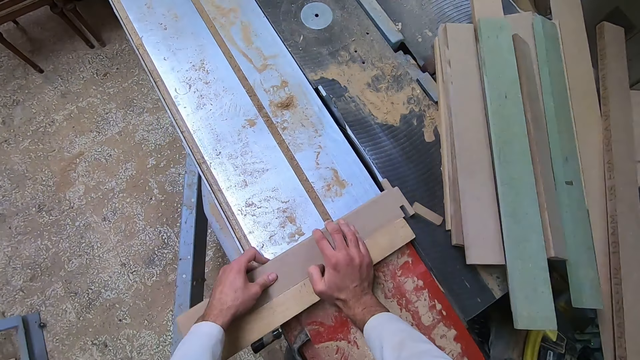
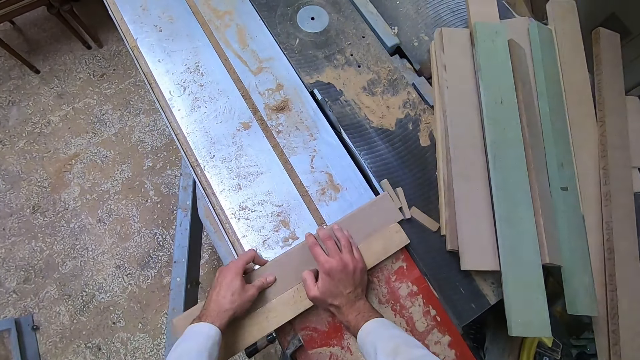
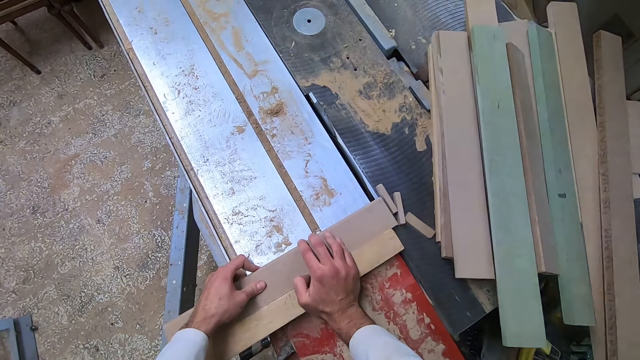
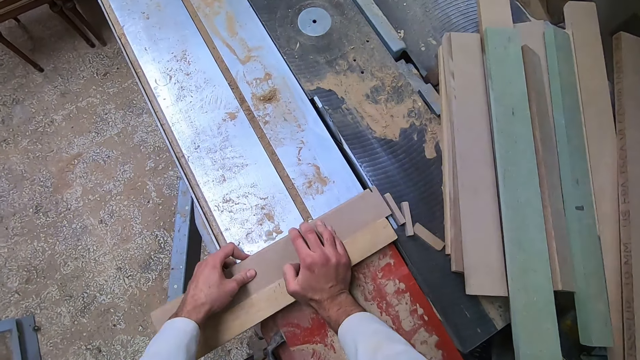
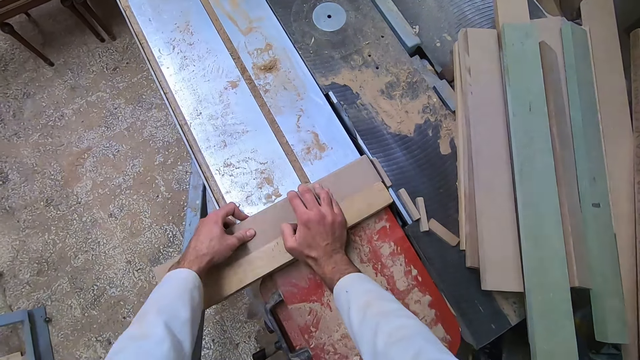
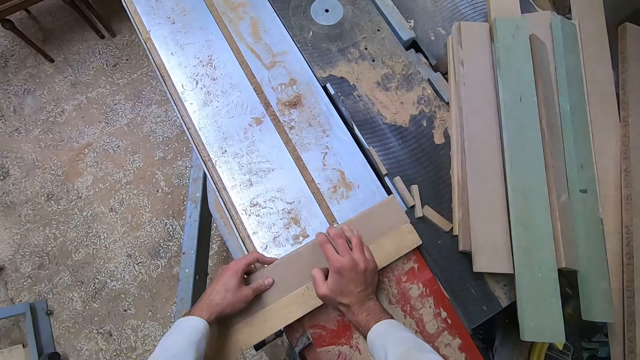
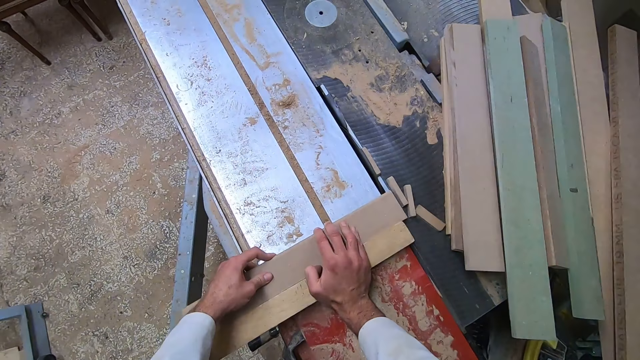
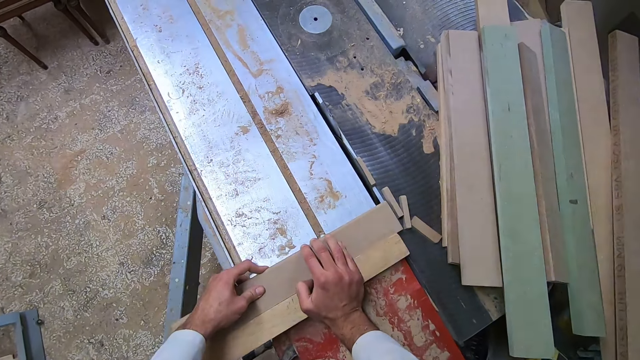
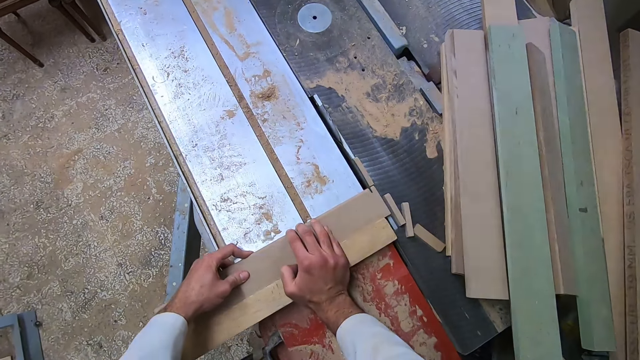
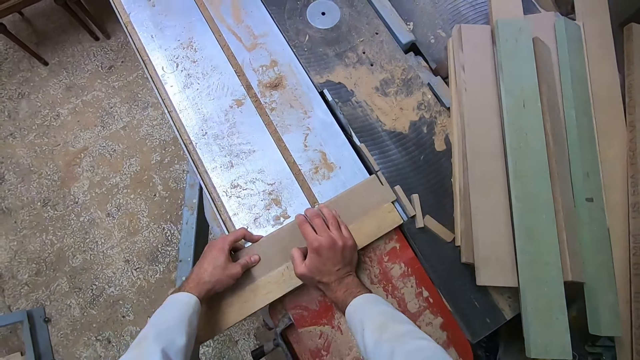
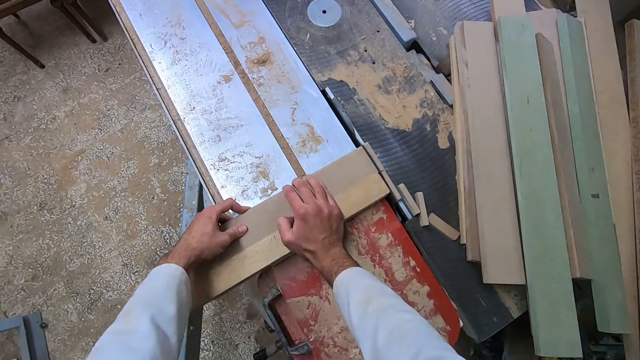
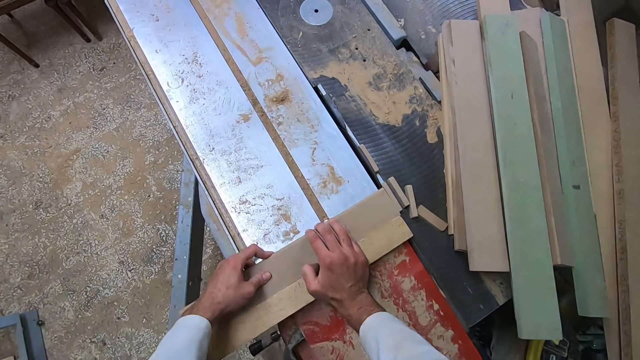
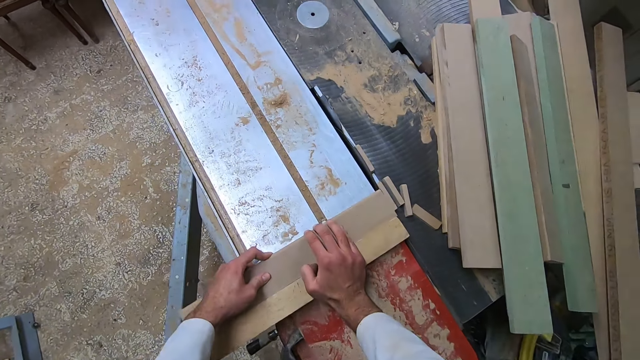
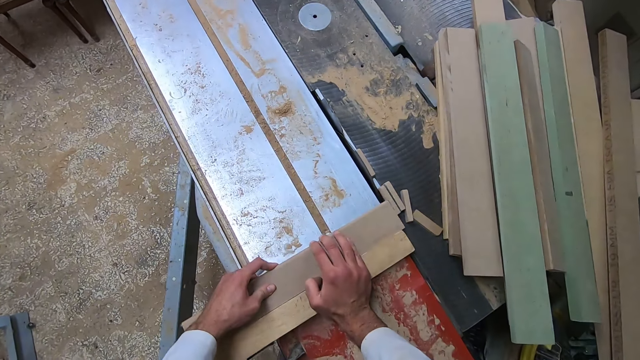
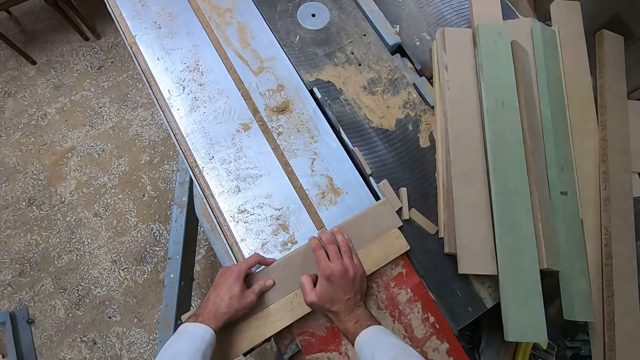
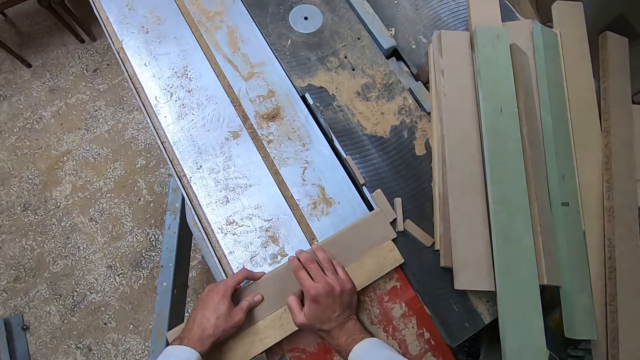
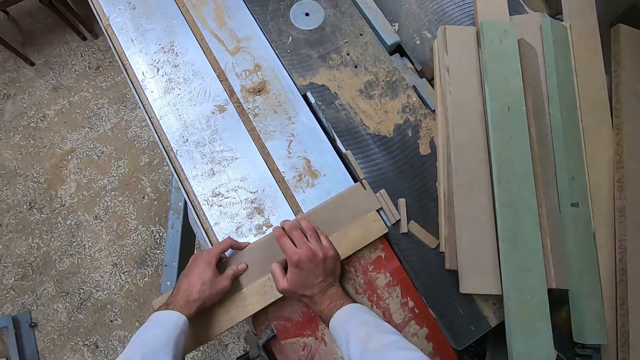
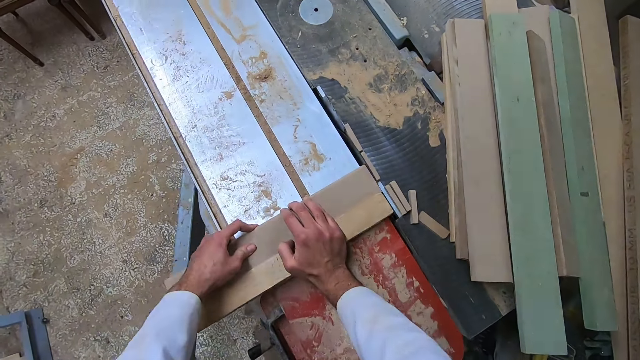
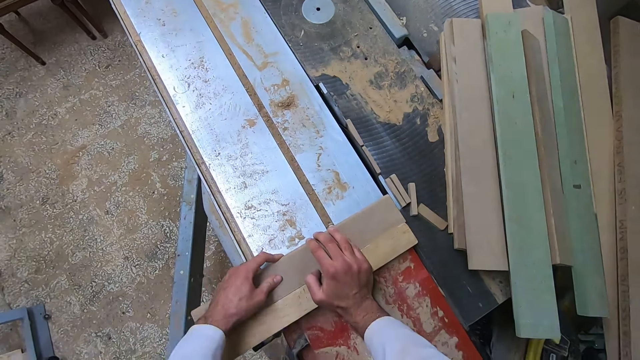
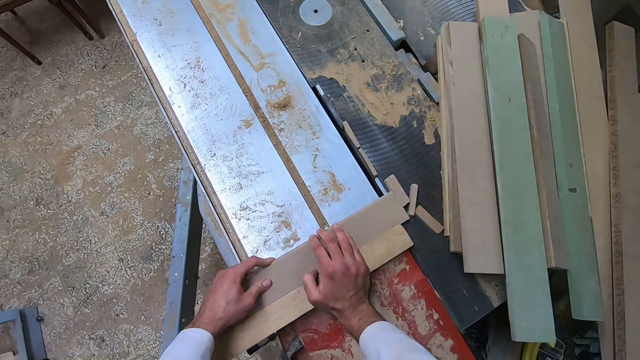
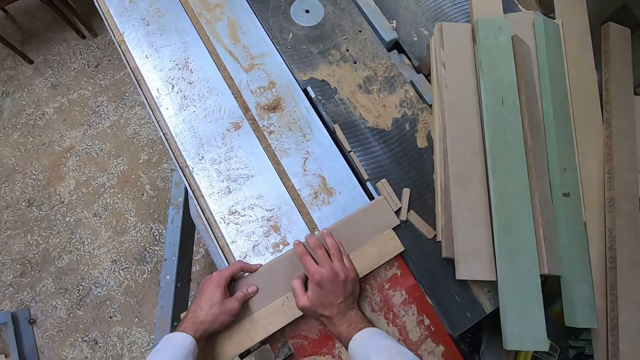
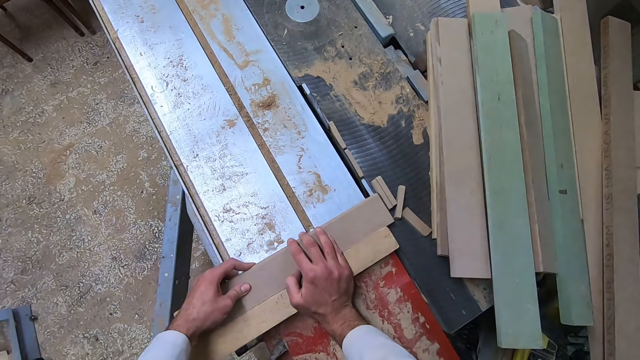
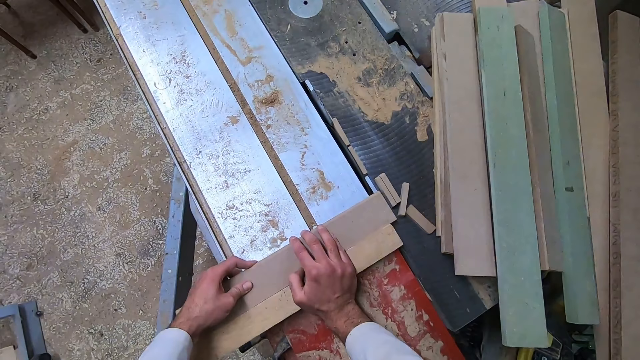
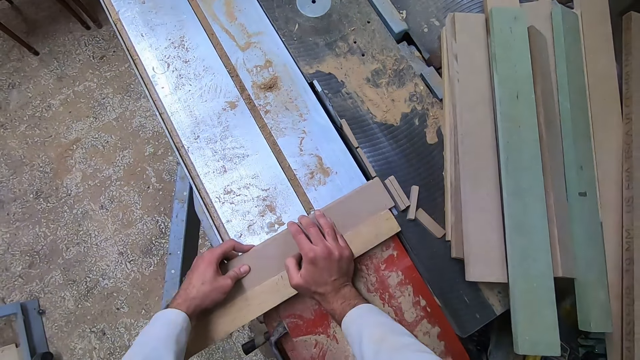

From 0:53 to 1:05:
The camera wearer adjusts the wood on the slider. They cut off a piece of the wood with the saw. They operate a wood cutter machine. They adjust the wood on the slider. They cut off a piece of the wood with the saw. They operate the wood cutter machine. They adjust the wood on the slider. They cut off a piece of the wood with the saw. They operate the wood cutter machine. They adjust the wood on the slider. They cut off a piece of the wood with the saw.

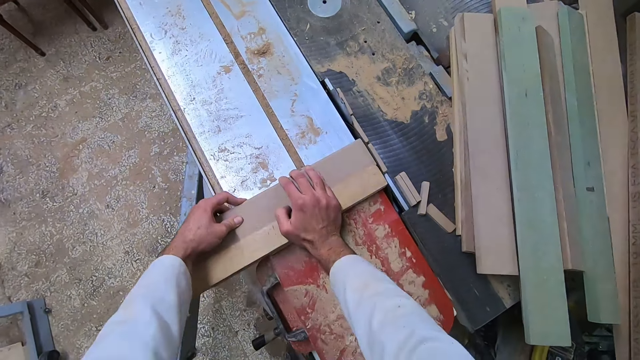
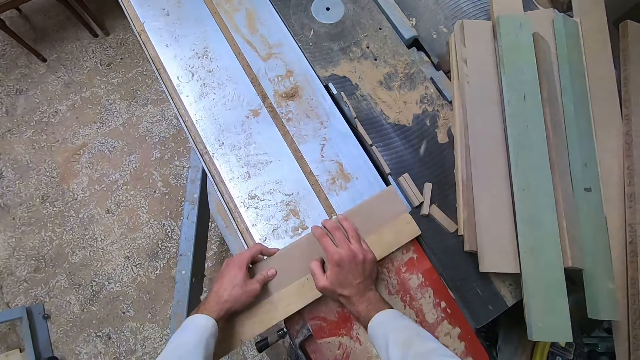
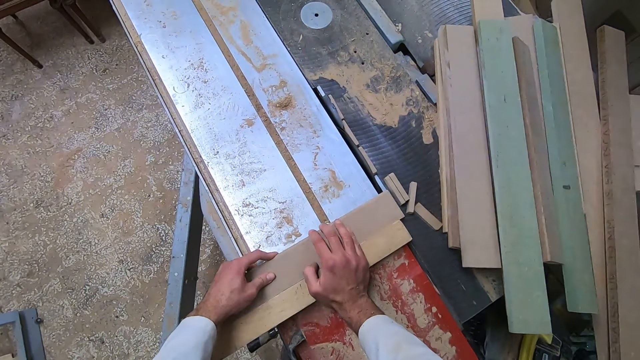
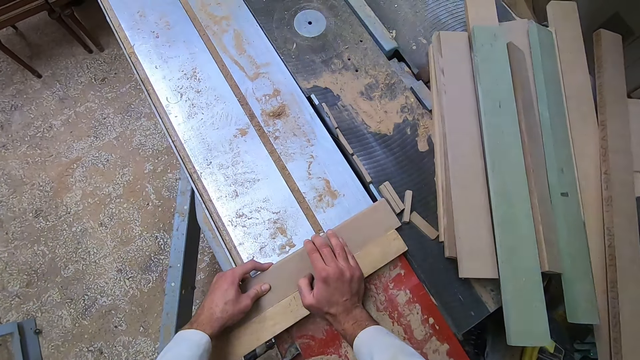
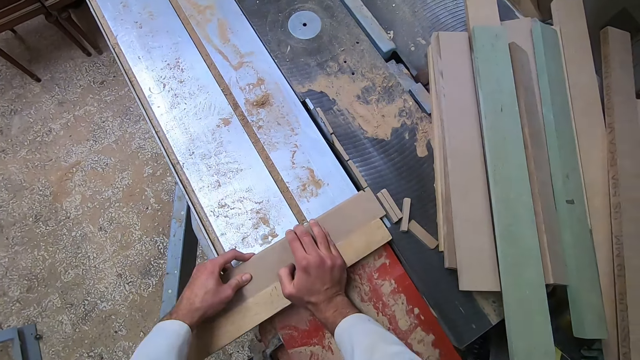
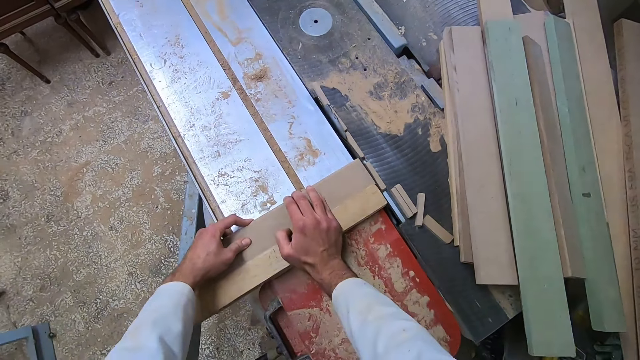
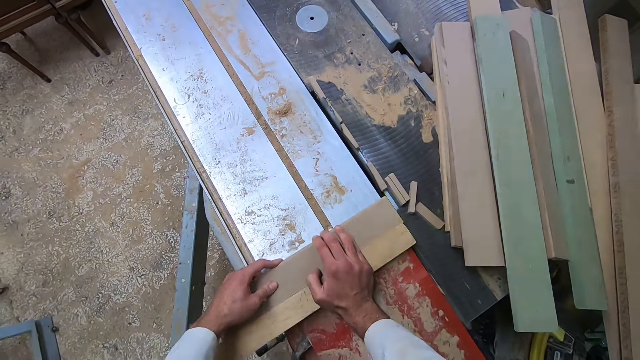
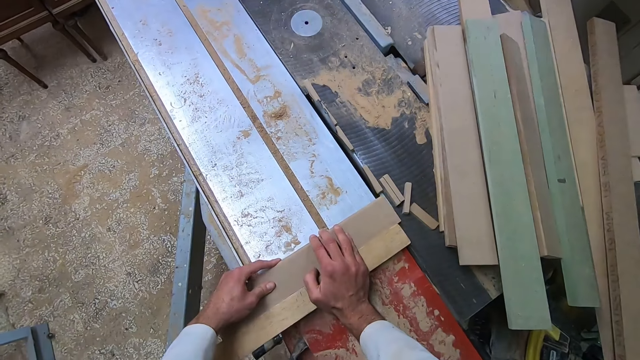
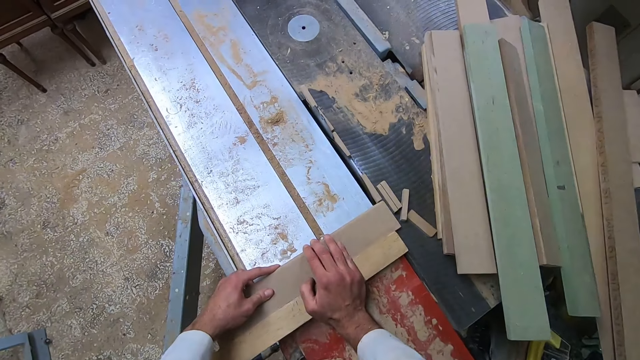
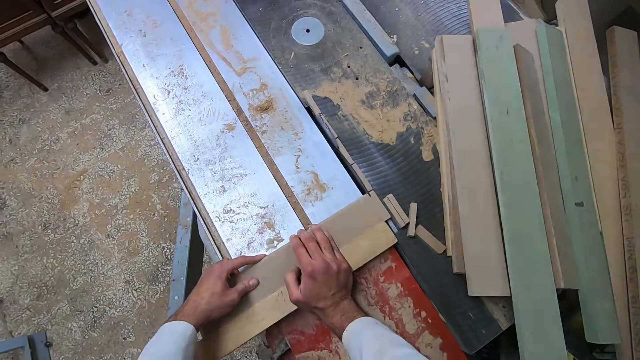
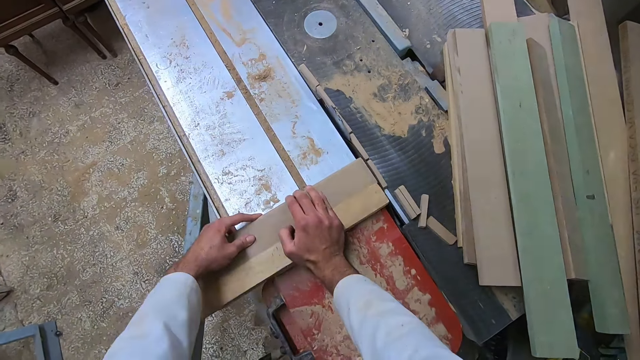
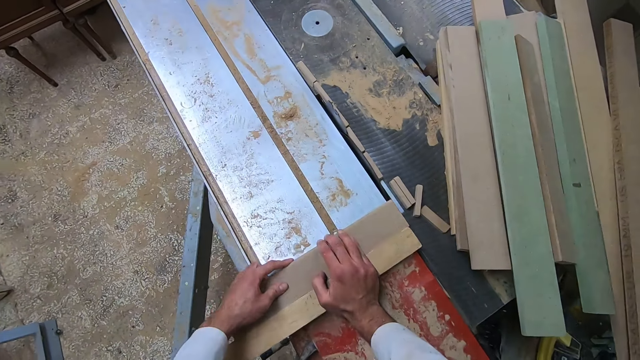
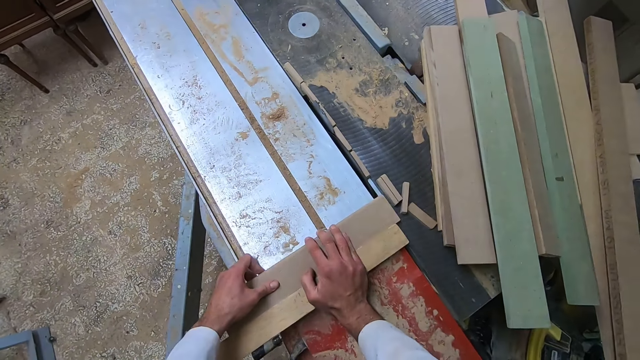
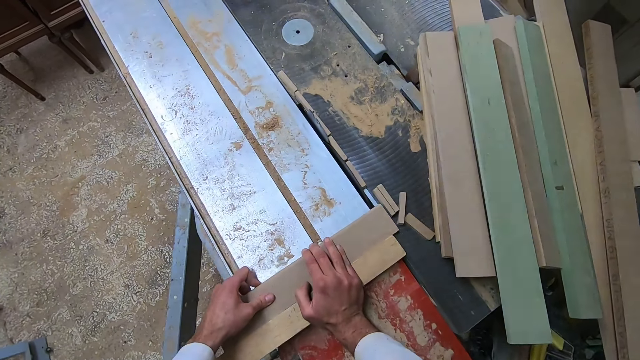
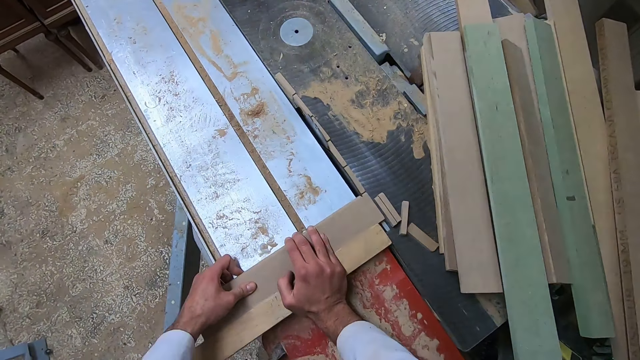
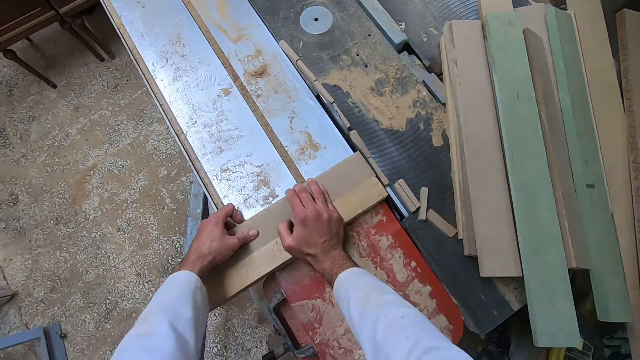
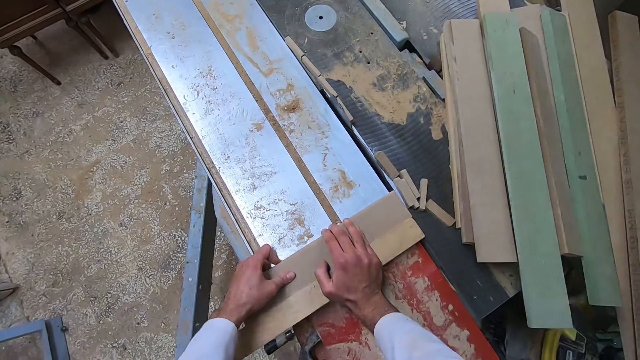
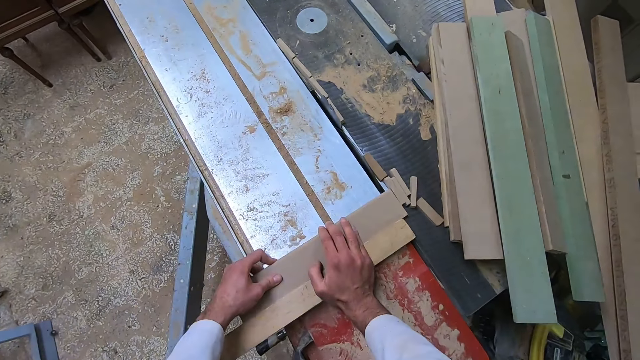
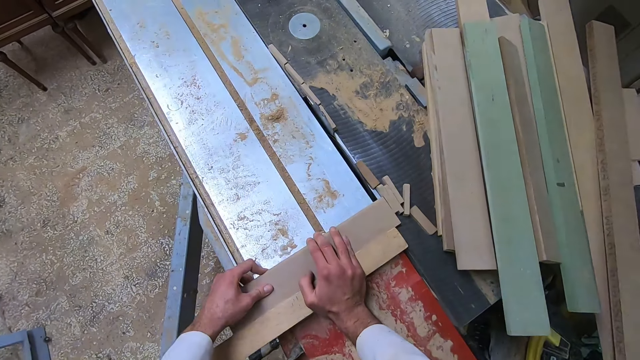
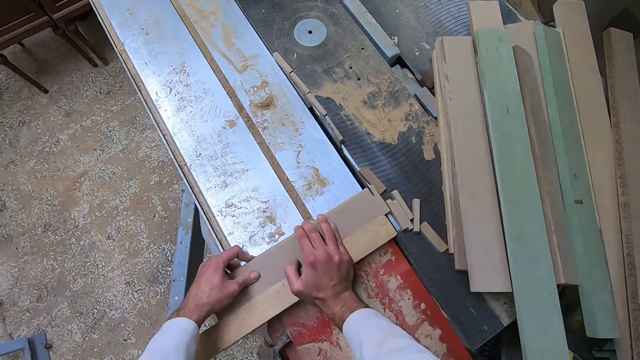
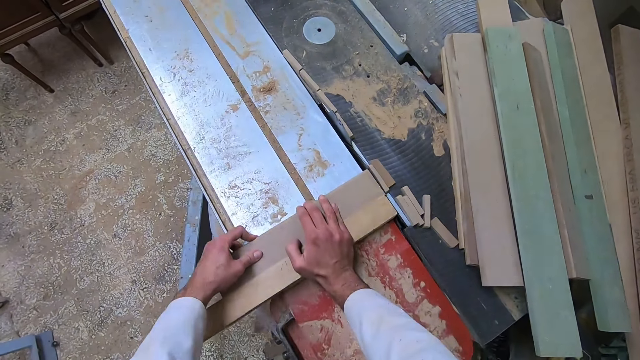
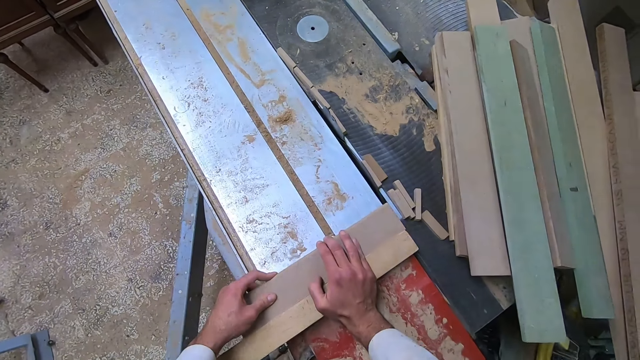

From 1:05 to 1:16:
The camera wearer operates a wood cutter machine. They adjust the wood on the slider. They cut off a piece of the wood with the saw. They operate the wood cutter machine. They adjust the wood on the slider. They operate the wood cutter machine. They cut off a piece of the wood with the saw. They adjust the wood on the slider. They cut off a piece of the wood with the saw. They operate the wood cutter machine. They adjust the wood on the slider. They cut off a piece of the wood with the saw. They operate the wood cutter machine.
